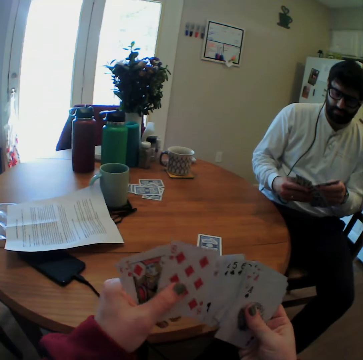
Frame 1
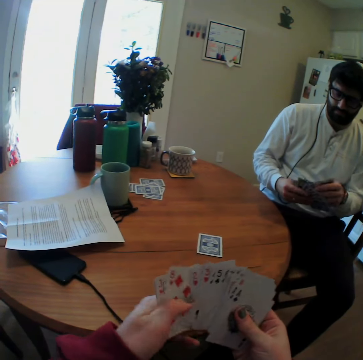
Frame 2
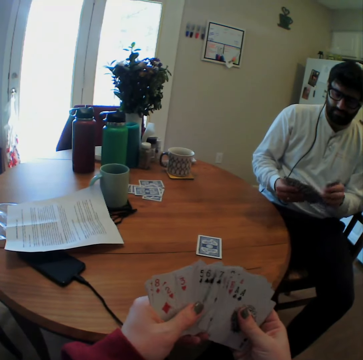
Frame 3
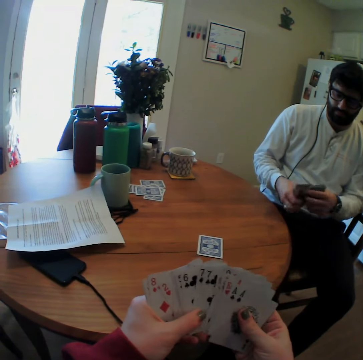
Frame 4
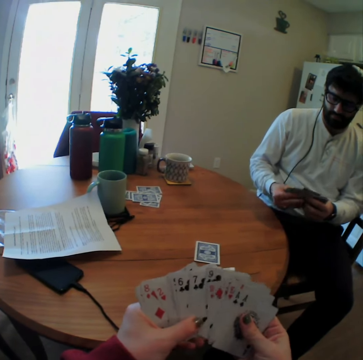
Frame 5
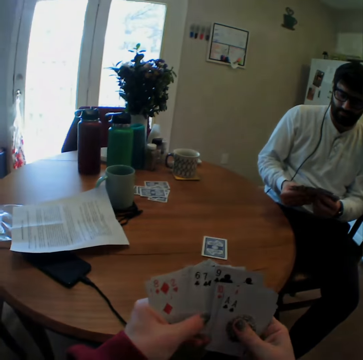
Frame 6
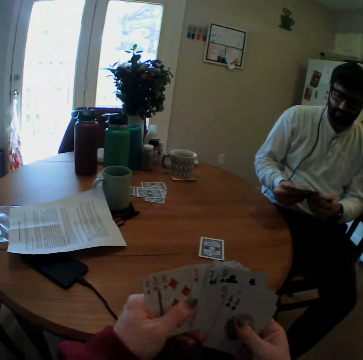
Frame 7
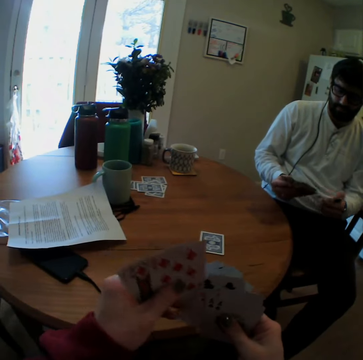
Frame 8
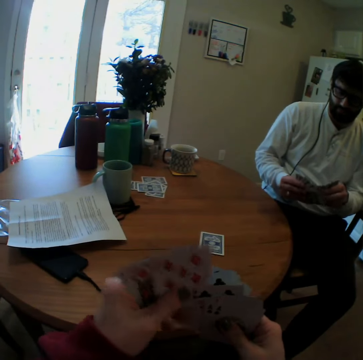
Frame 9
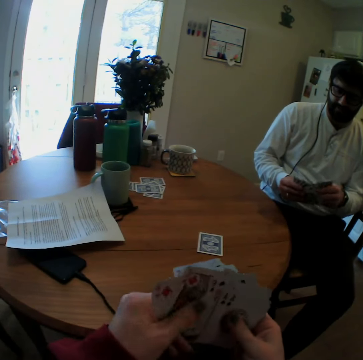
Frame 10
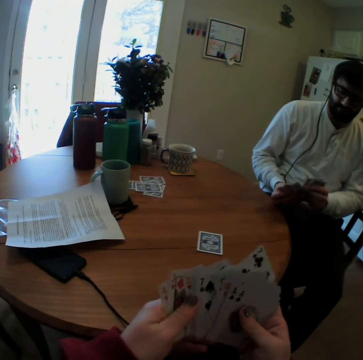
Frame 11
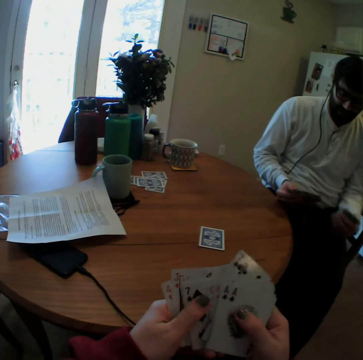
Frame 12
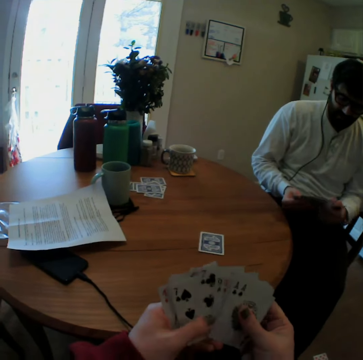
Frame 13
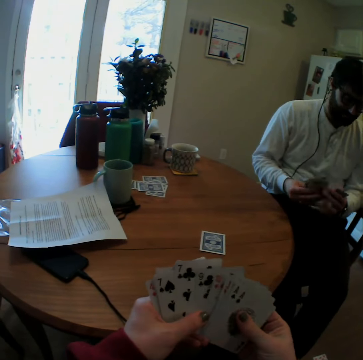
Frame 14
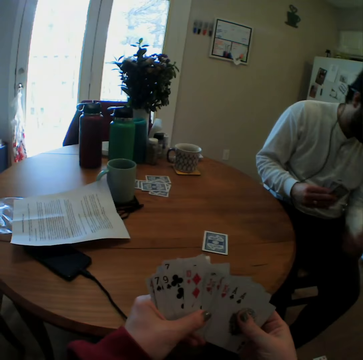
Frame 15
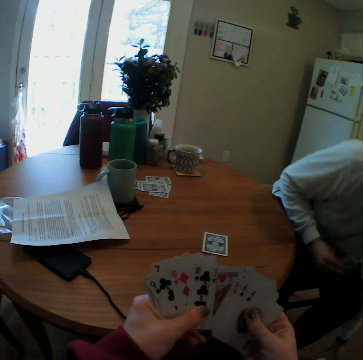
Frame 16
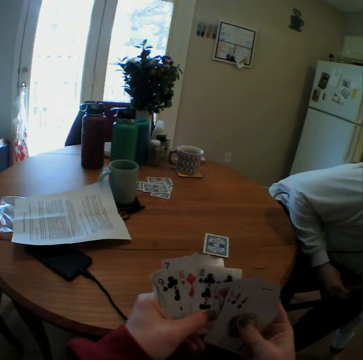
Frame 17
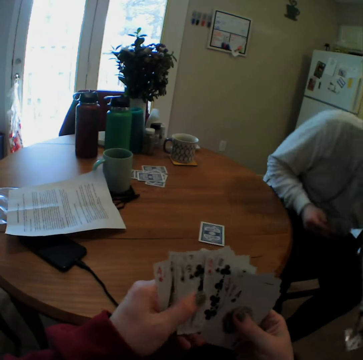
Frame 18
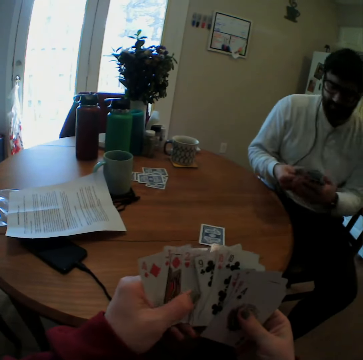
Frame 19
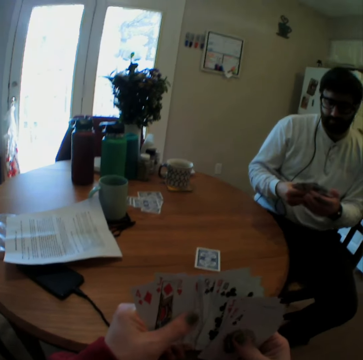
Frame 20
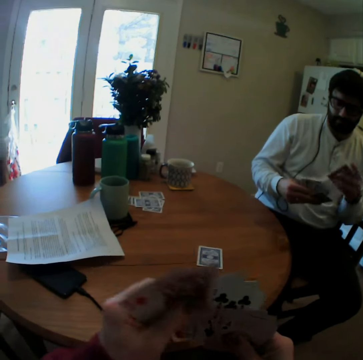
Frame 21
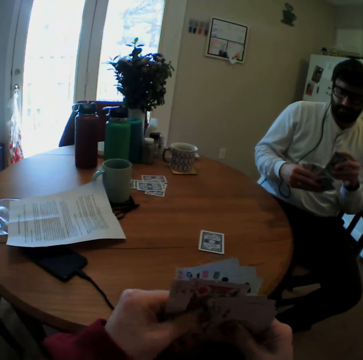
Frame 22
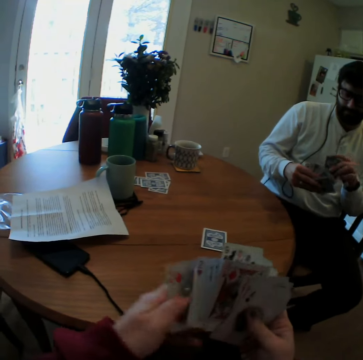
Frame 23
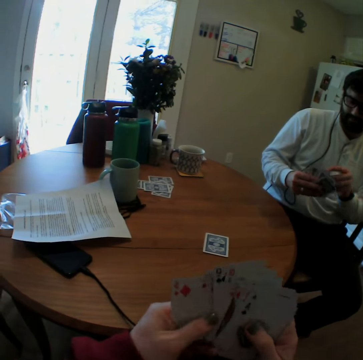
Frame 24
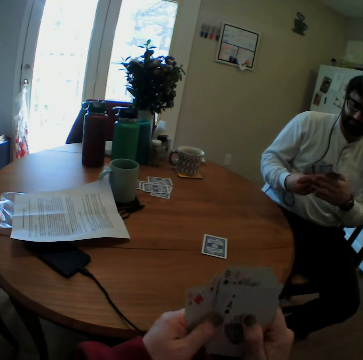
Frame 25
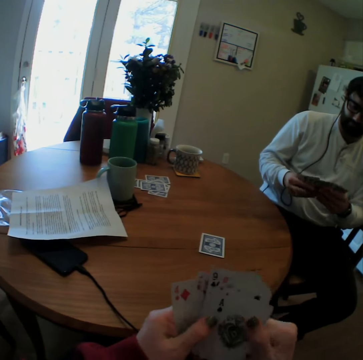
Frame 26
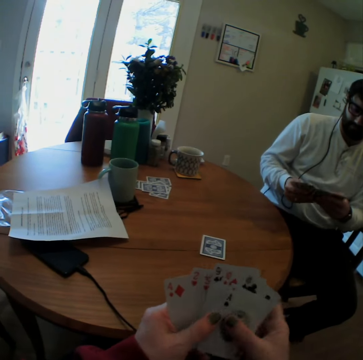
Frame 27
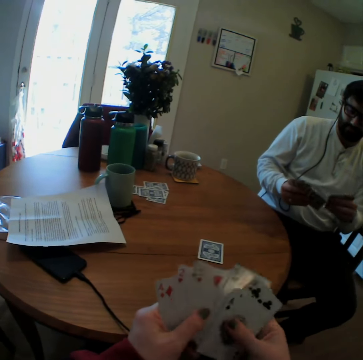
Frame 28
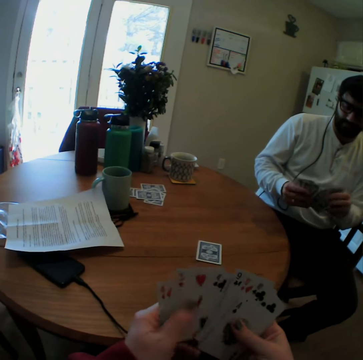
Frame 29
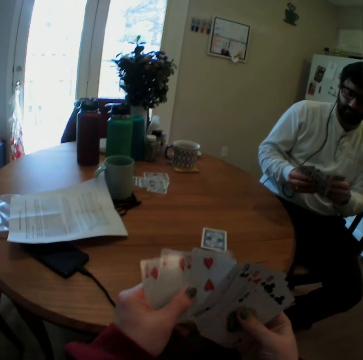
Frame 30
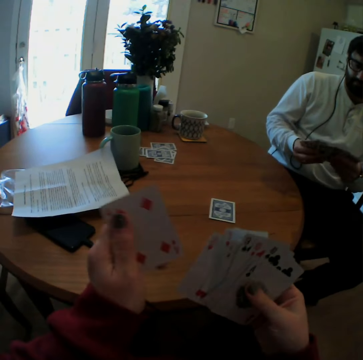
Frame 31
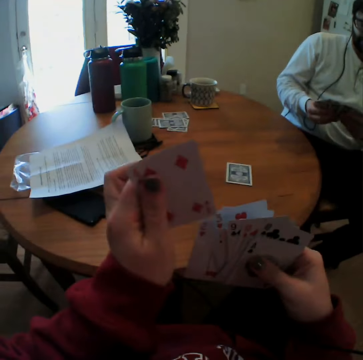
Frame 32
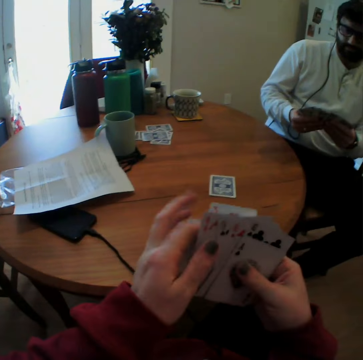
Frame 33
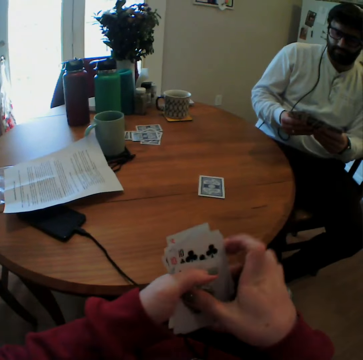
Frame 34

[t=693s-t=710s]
The camera wearer mixes cards. A man's cards slip from his hand. The man takes the playing card on the floor, bends, raises up and puts the playing cards together. The camera wearer arranges playing cards. They speak.

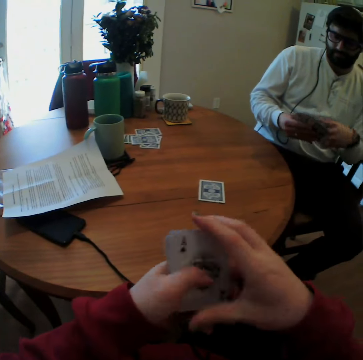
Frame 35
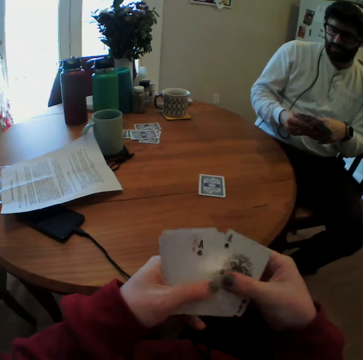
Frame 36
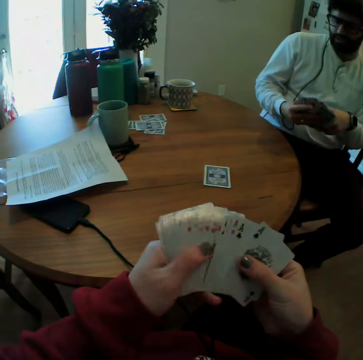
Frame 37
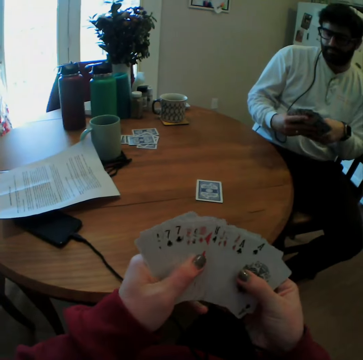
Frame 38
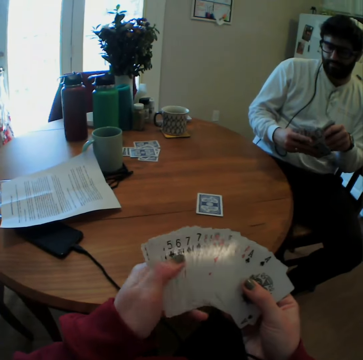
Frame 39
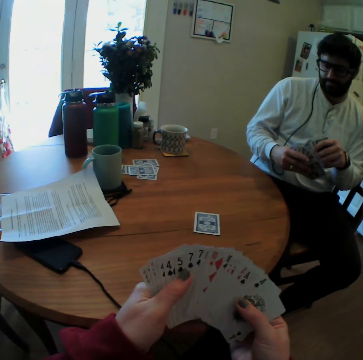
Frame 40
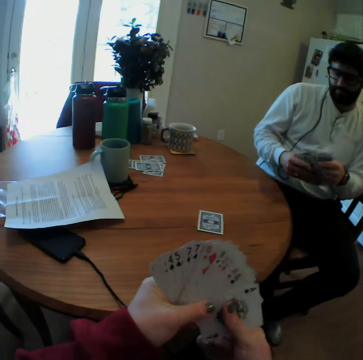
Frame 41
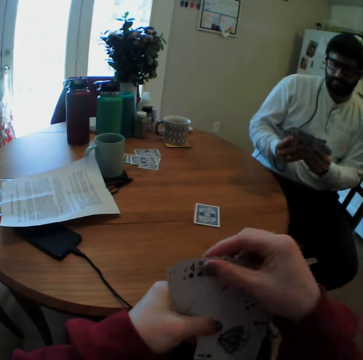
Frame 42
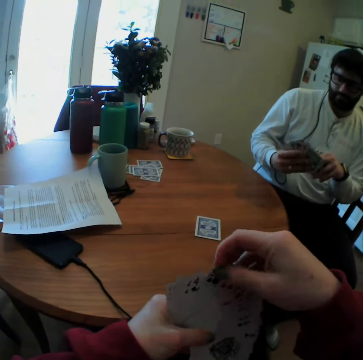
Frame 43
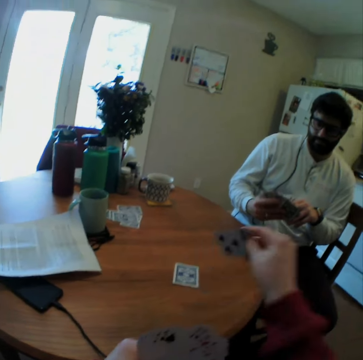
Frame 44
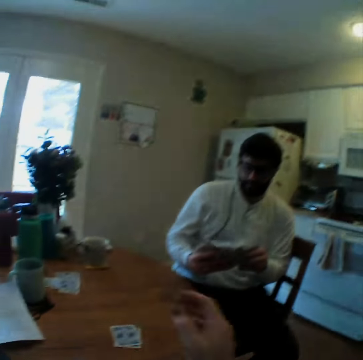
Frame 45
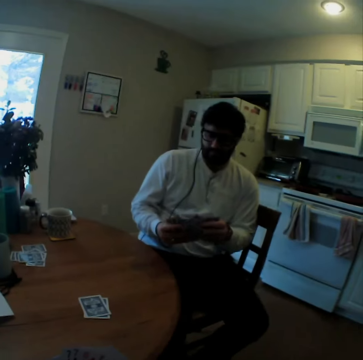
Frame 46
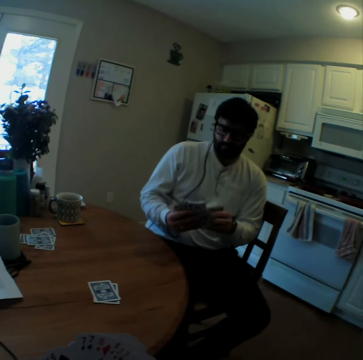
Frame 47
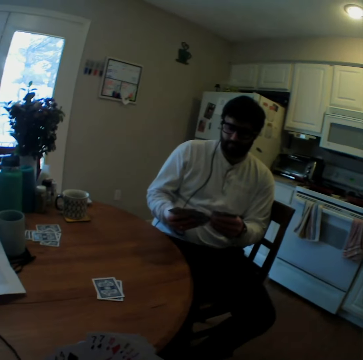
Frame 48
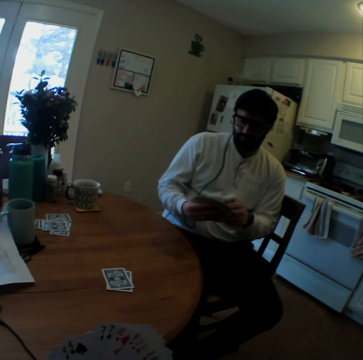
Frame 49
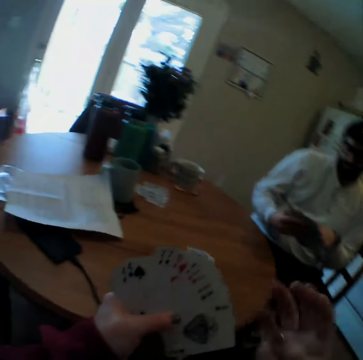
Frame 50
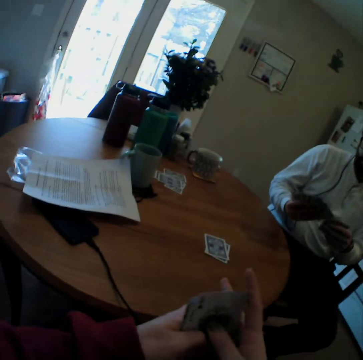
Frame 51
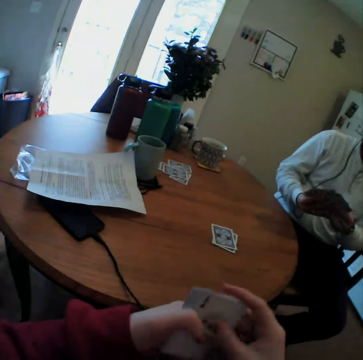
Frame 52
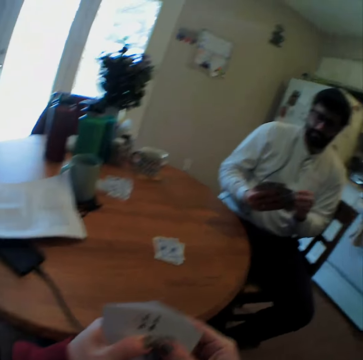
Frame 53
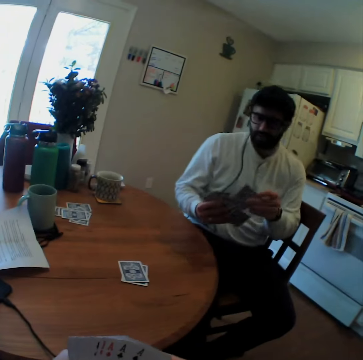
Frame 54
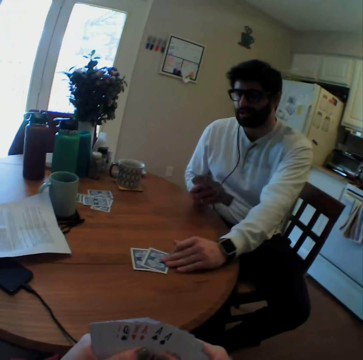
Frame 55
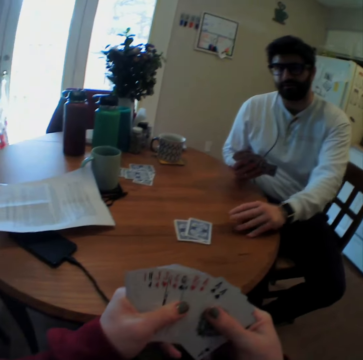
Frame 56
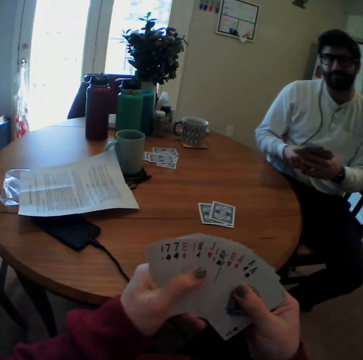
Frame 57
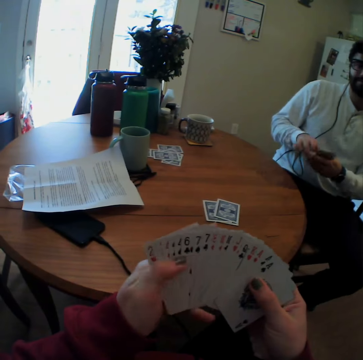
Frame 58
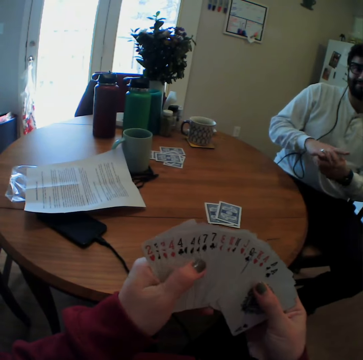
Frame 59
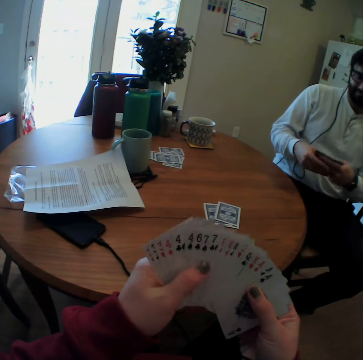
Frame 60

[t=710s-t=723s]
The camera wearer counts cards. They play card games with a man. They put a card on a table. The man puts a card on the table.

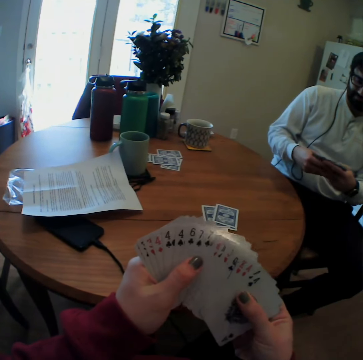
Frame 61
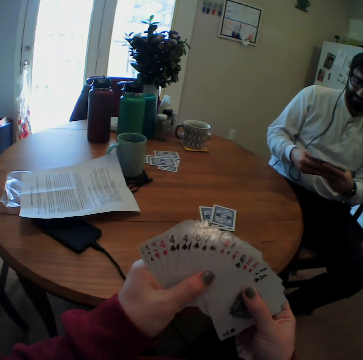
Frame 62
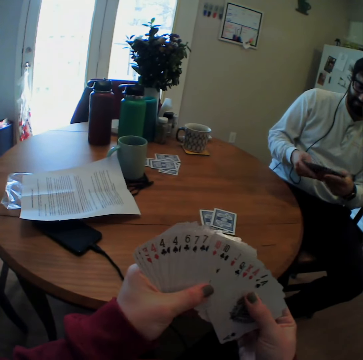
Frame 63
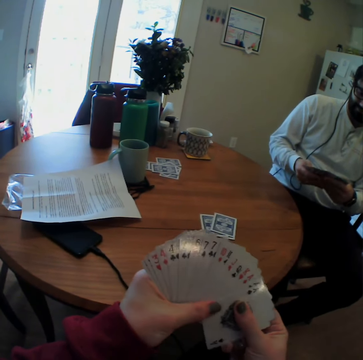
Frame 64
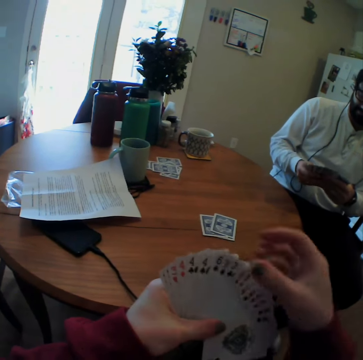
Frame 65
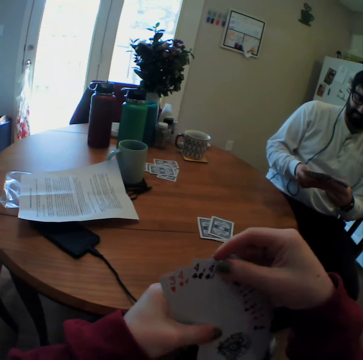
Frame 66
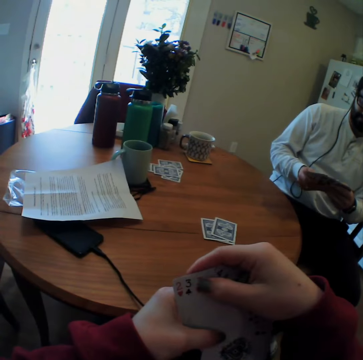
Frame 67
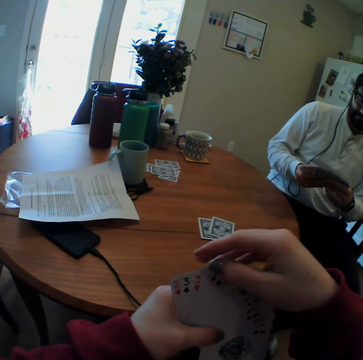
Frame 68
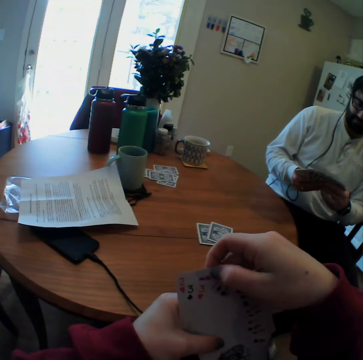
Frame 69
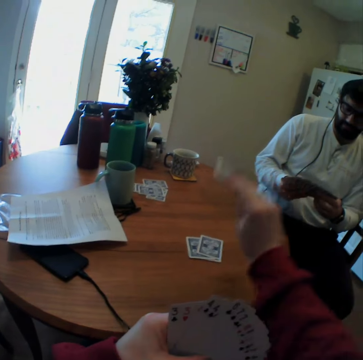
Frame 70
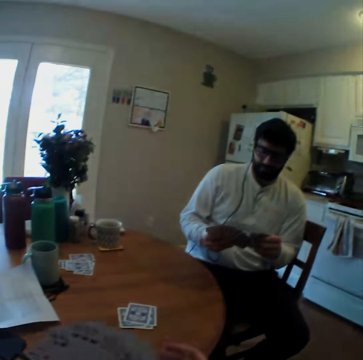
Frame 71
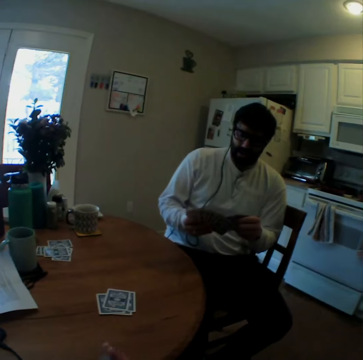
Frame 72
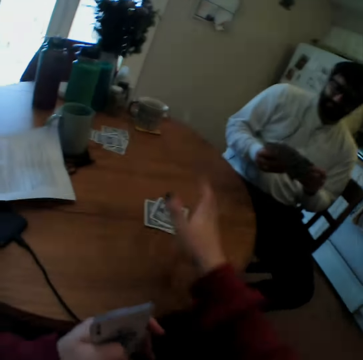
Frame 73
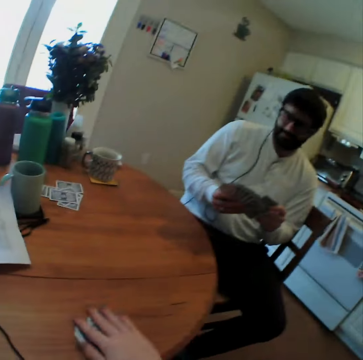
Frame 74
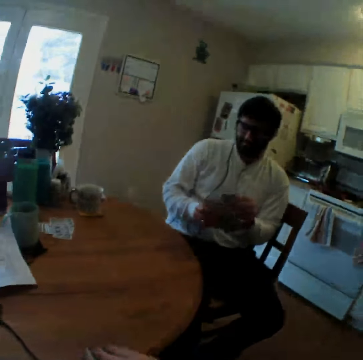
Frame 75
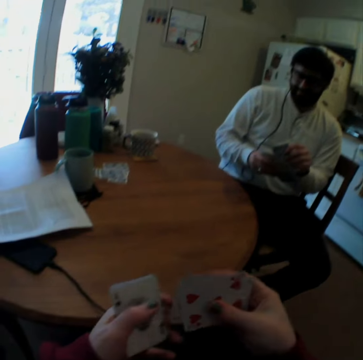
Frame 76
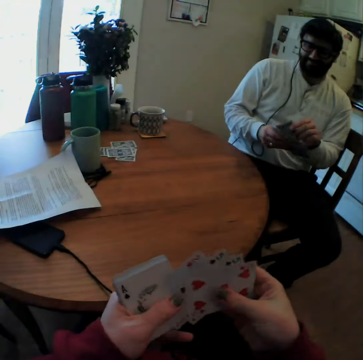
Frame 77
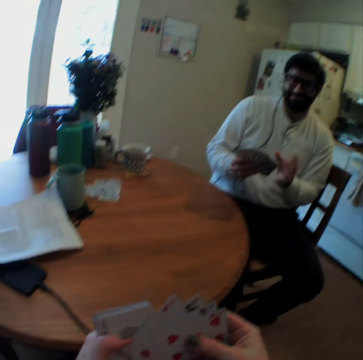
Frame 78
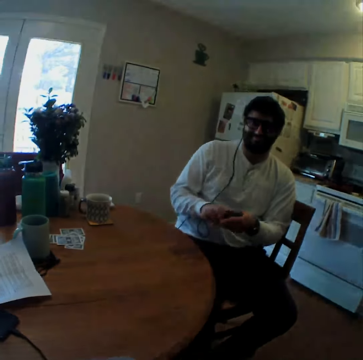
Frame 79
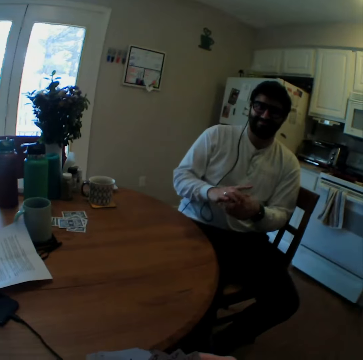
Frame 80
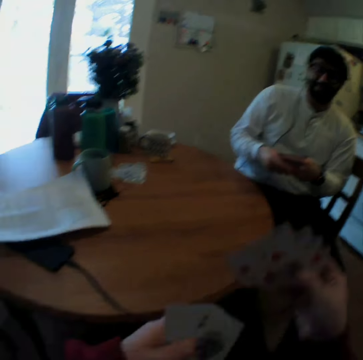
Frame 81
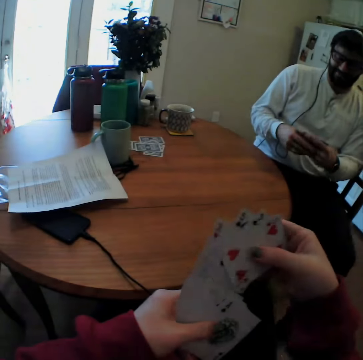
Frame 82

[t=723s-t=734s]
The camera wearer speaks. They put a card on a table. They take the playing cards from the table. They arrange the playing cards.
